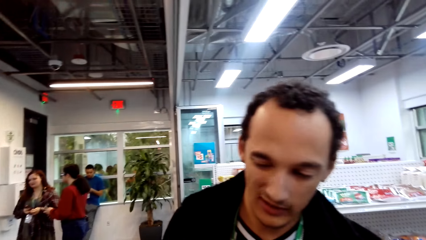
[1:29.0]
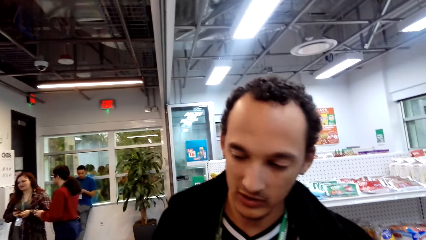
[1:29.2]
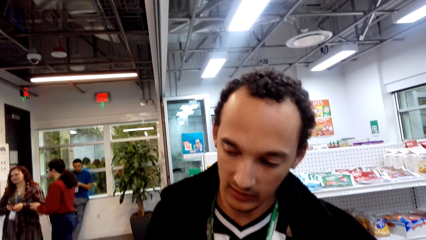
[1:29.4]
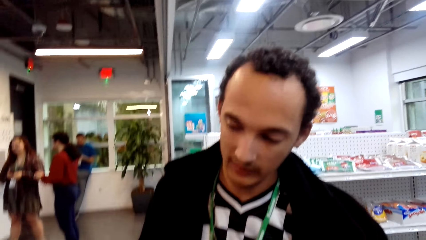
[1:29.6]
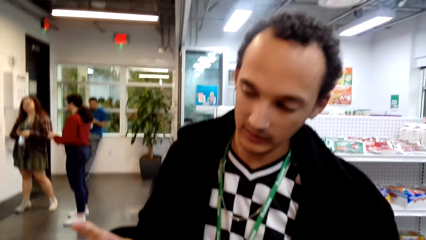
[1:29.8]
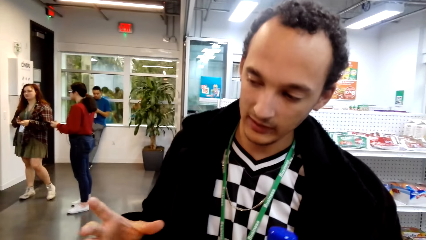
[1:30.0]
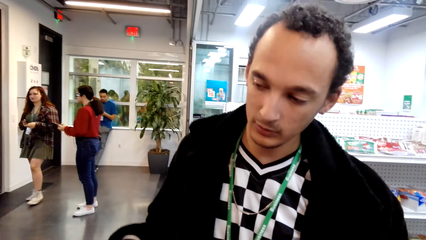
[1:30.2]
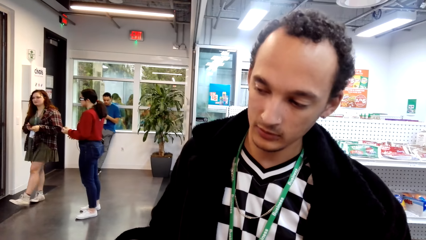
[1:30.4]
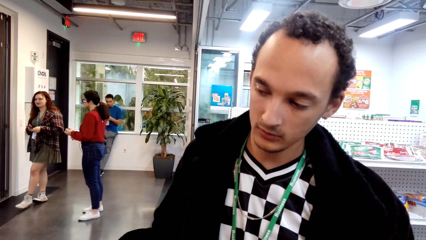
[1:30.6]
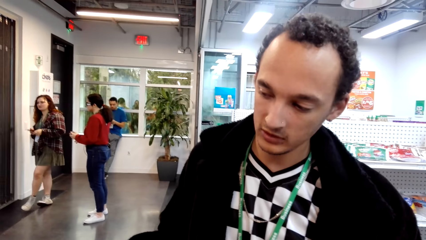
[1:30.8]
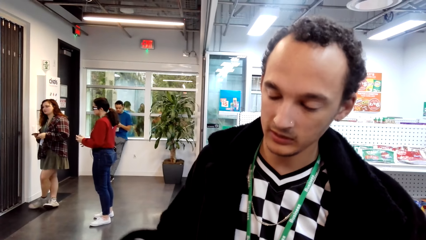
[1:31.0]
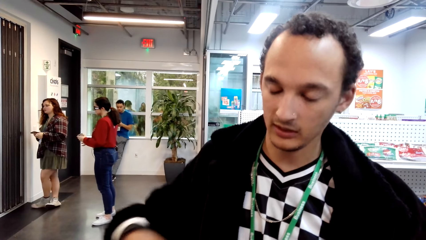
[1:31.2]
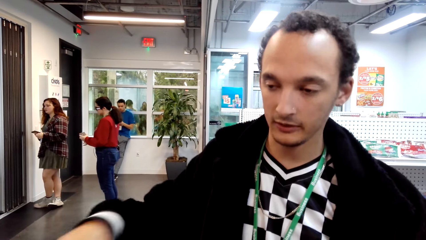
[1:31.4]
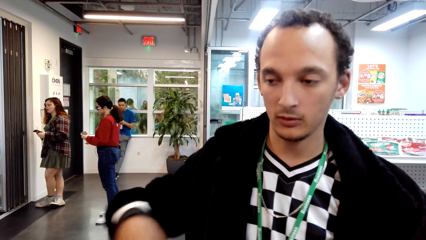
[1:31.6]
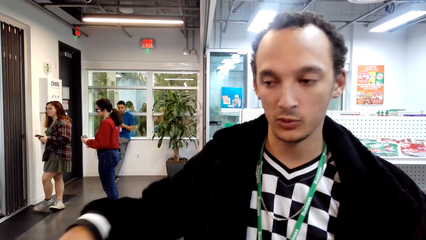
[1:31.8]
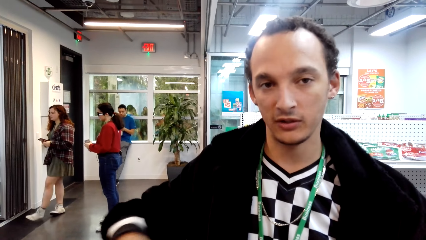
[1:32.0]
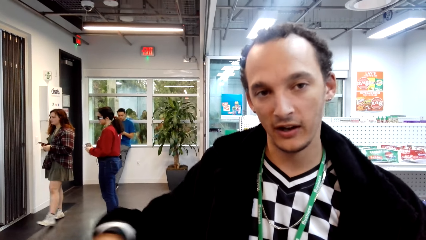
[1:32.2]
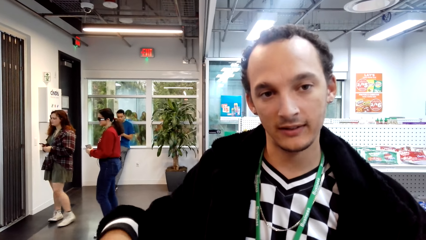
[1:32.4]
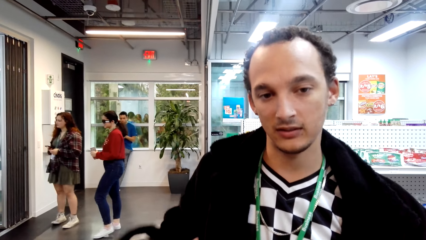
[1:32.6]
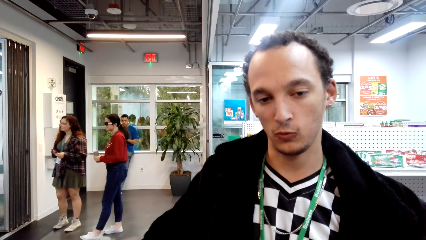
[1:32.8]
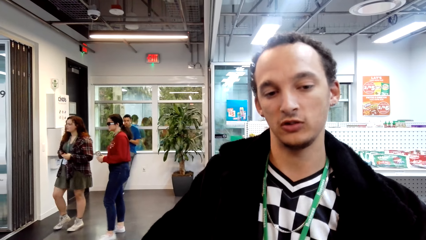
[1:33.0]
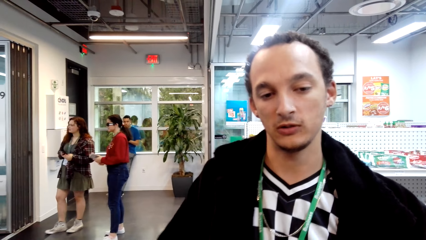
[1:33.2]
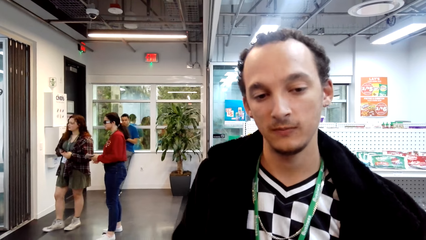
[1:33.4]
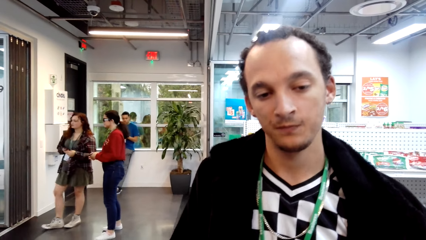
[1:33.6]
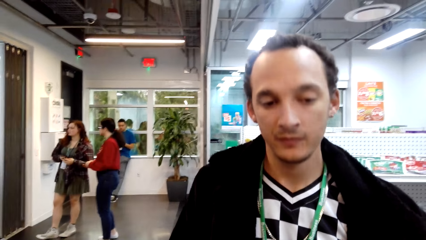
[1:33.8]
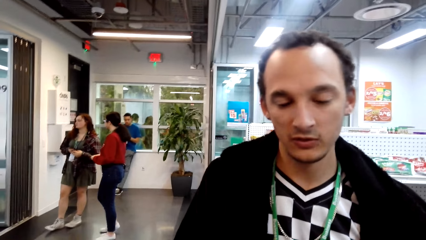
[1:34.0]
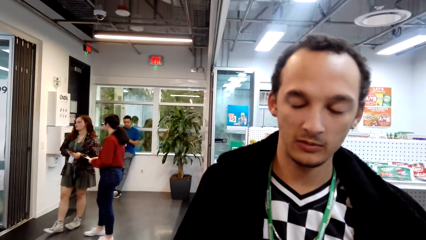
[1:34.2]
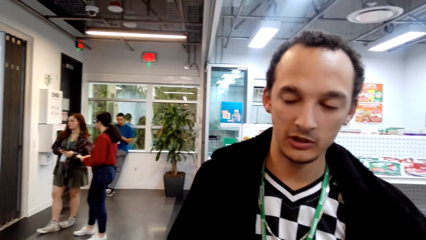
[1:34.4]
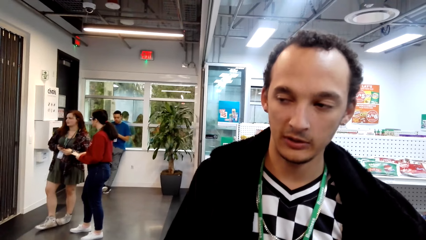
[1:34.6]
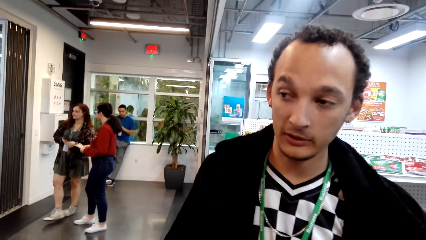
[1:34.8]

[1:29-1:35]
A person talks to the camera wearer.

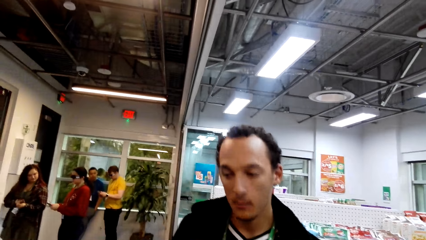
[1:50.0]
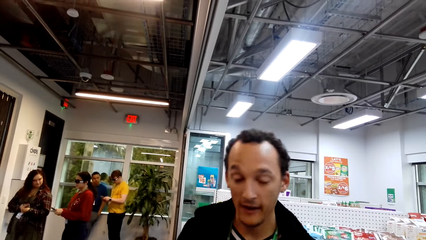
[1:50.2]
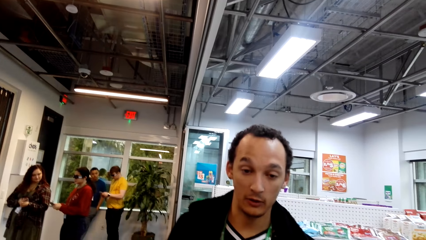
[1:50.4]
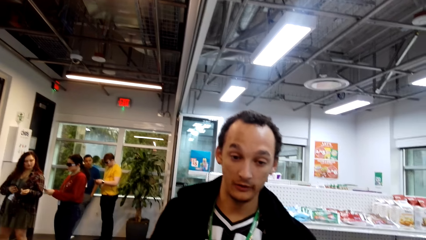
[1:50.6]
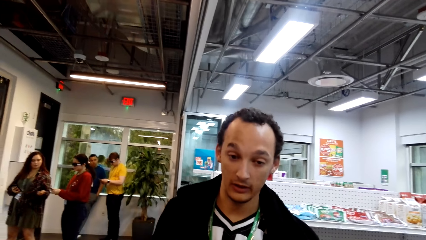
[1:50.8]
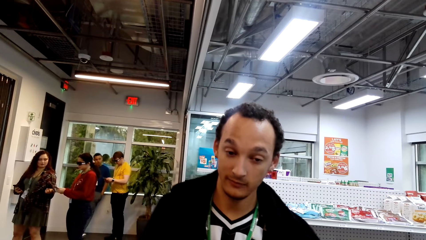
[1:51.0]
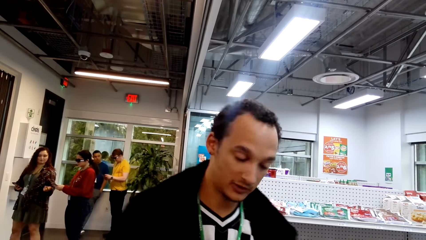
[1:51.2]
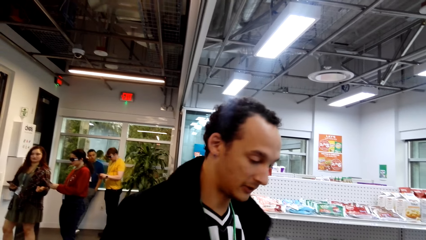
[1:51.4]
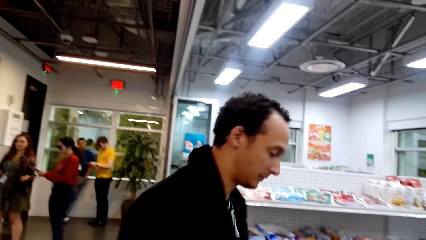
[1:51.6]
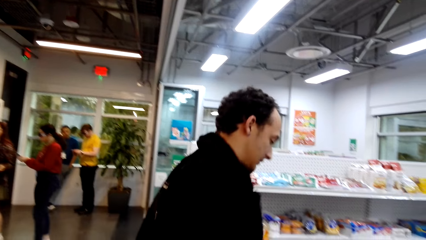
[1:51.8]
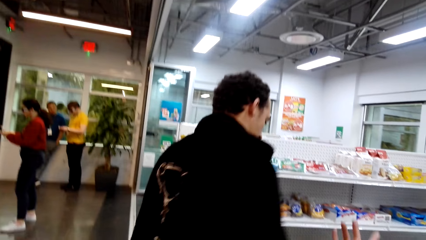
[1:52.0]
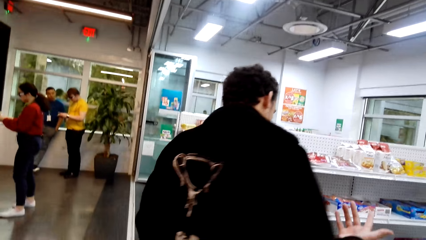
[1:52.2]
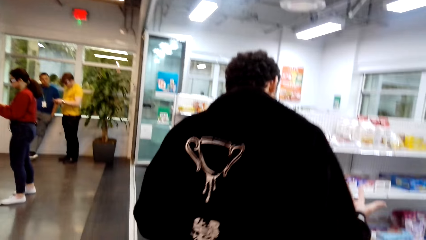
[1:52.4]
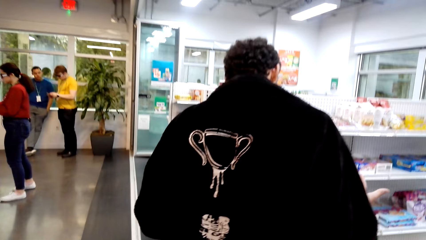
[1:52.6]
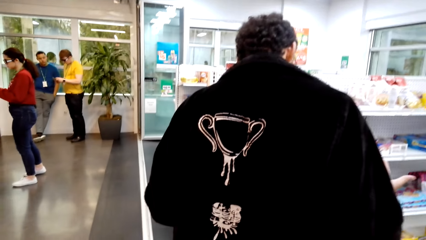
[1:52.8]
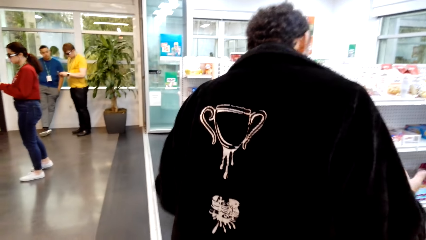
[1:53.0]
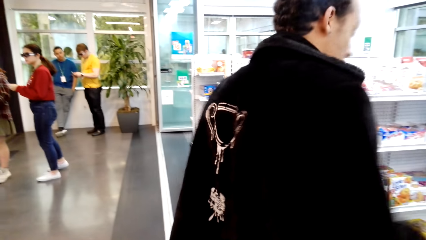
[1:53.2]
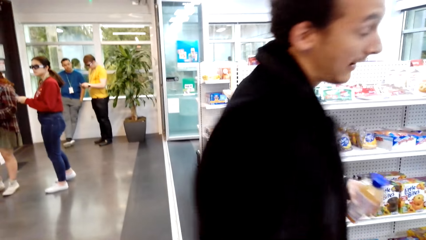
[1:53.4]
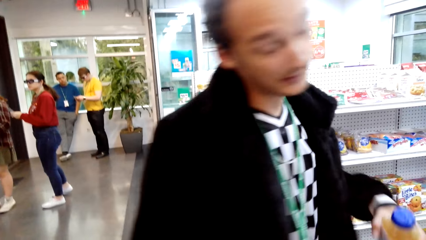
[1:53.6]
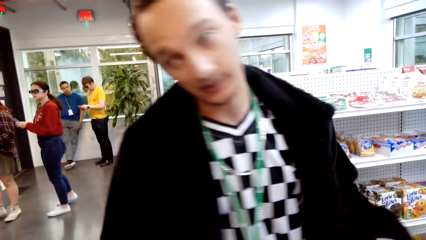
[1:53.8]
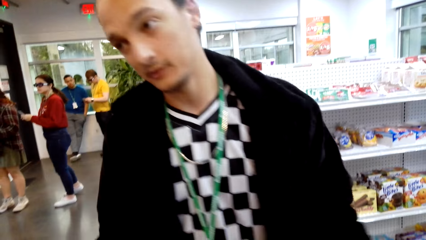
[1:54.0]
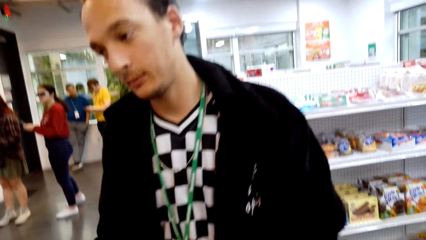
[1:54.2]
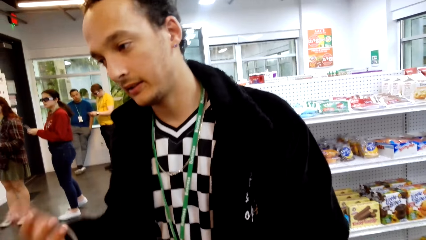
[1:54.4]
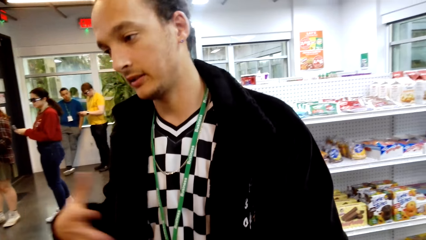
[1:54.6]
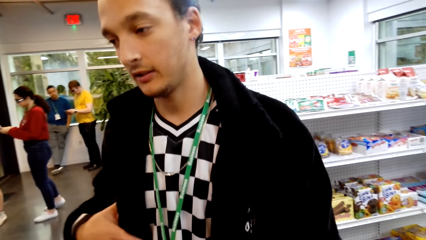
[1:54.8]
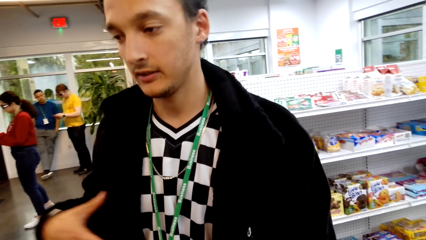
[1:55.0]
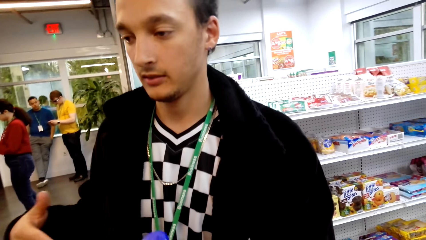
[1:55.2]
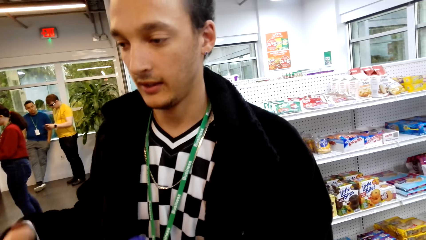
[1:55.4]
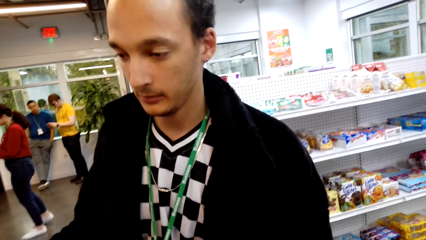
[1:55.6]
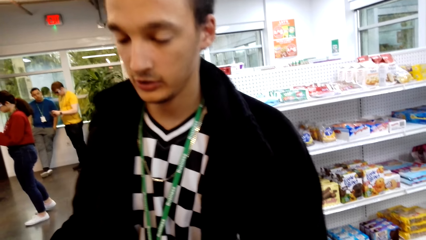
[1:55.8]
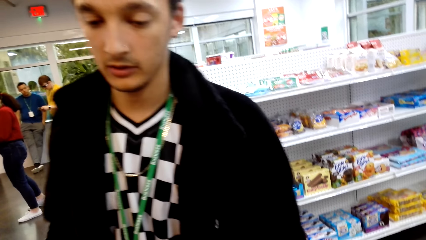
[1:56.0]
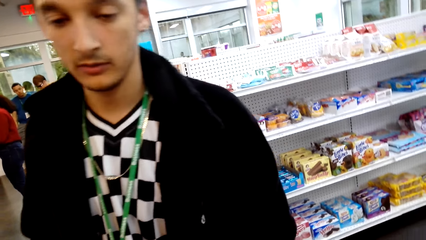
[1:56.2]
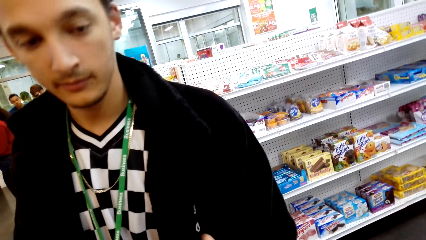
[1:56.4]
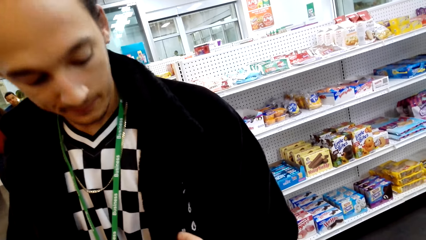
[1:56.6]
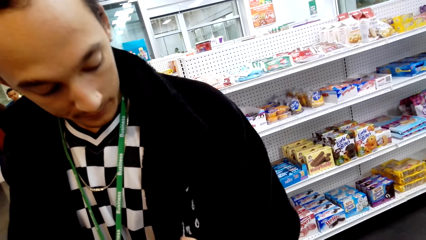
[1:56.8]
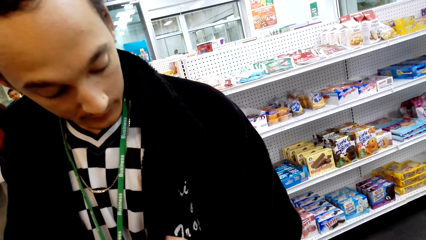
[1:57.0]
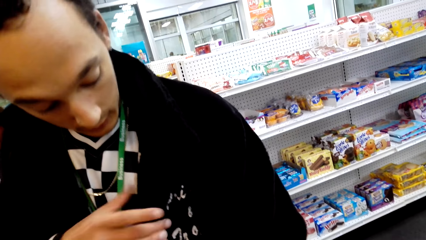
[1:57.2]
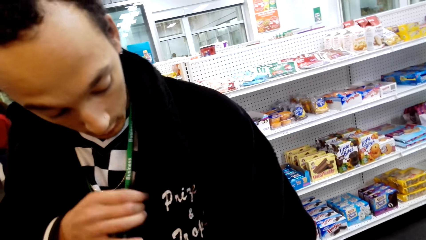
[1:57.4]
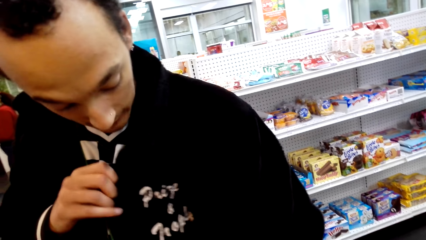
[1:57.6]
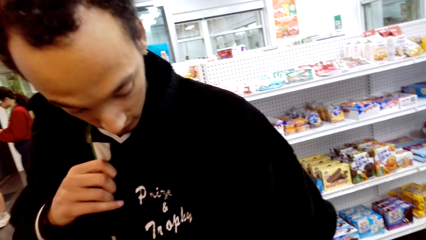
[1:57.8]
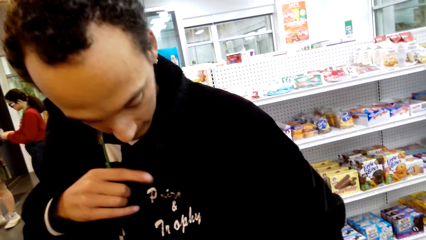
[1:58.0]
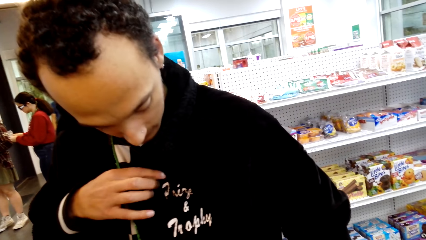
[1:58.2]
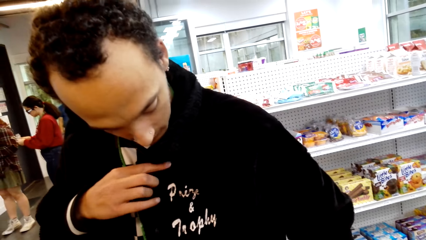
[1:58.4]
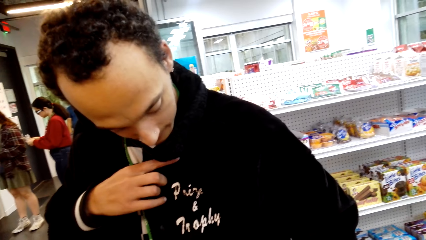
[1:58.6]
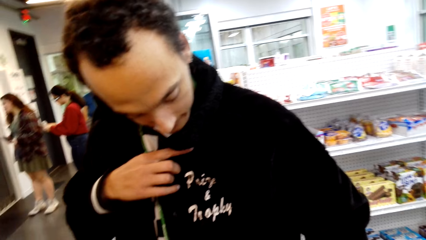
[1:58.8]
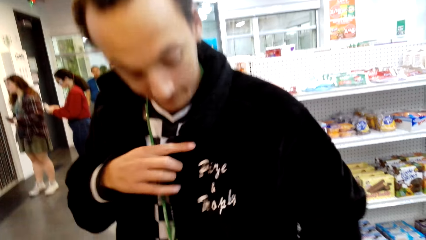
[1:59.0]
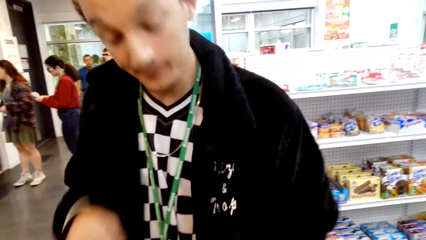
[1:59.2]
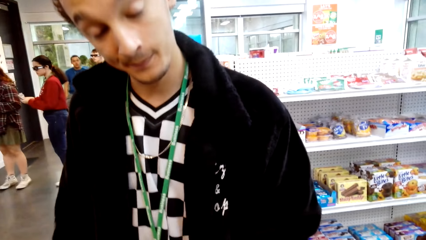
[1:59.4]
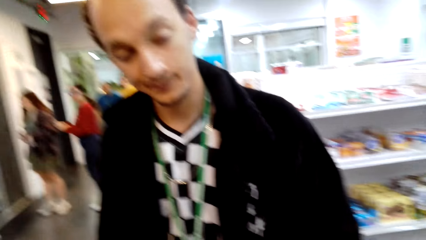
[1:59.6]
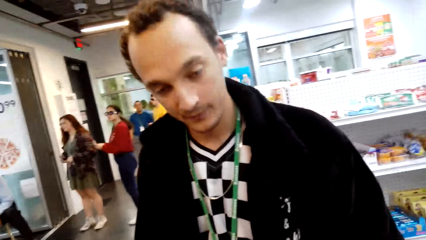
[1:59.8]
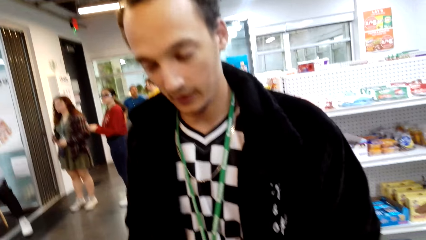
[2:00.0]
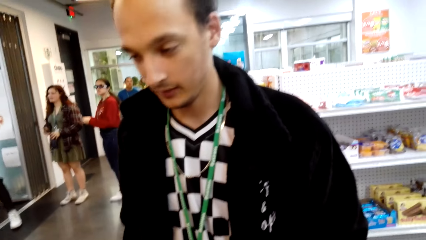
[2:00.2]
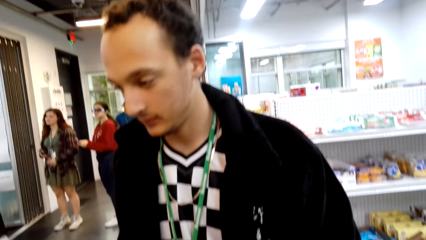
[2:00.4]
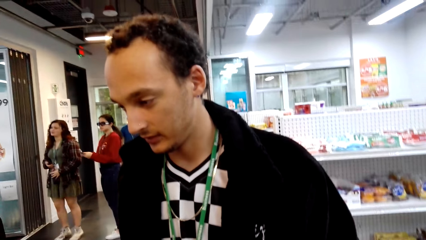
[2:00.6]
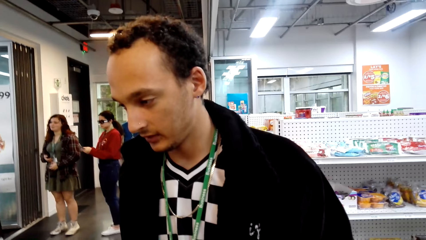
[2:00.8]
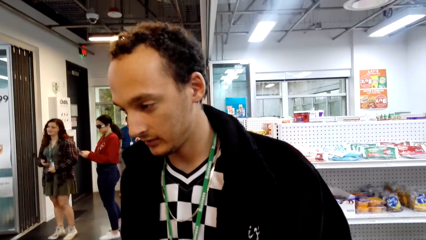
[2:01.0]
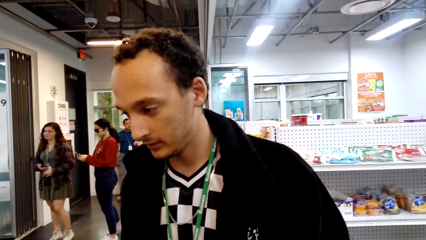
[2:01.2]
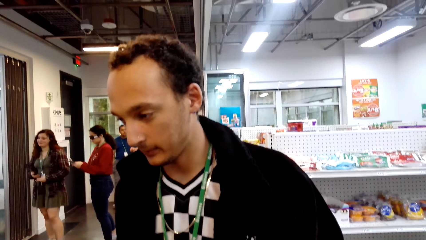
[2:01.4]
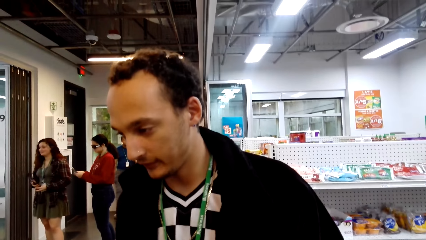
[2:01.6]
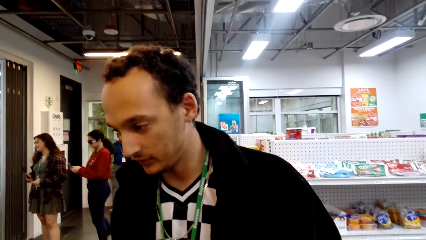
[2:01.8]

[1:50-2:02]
A person turns around to face the shelf. The camera wearer talks to the person. The person turns around to face the camera wearer. The person talks to the camera wearer. The camera wearer talks to the person. The person holds the jacket and touches his jacket. The person talks to the camera wearer.
